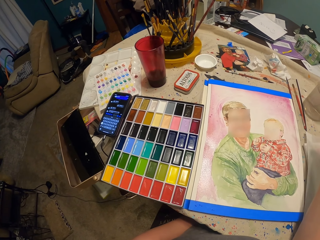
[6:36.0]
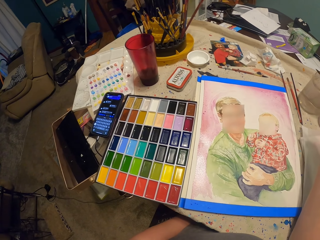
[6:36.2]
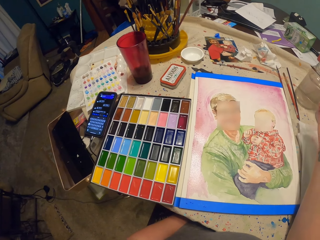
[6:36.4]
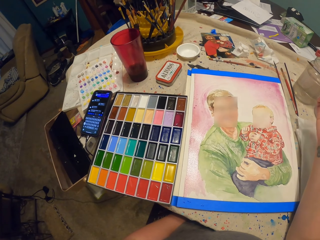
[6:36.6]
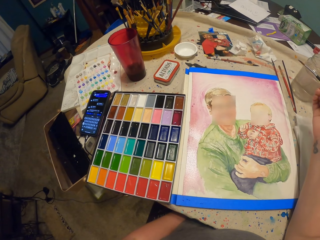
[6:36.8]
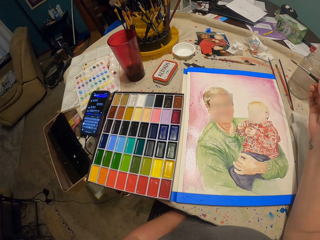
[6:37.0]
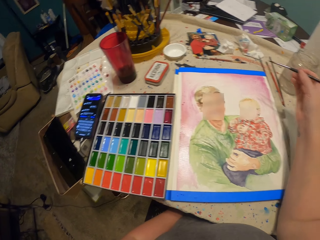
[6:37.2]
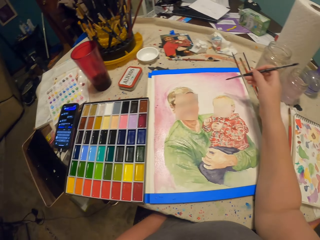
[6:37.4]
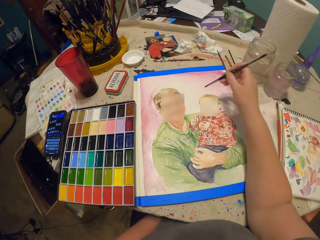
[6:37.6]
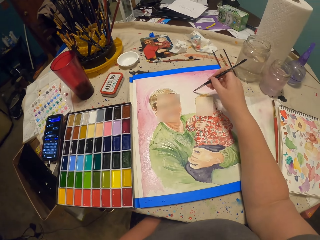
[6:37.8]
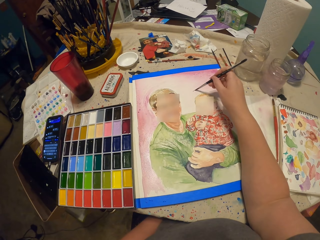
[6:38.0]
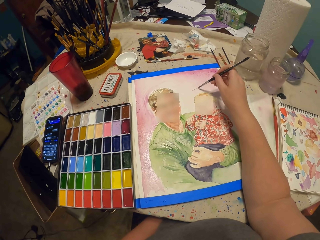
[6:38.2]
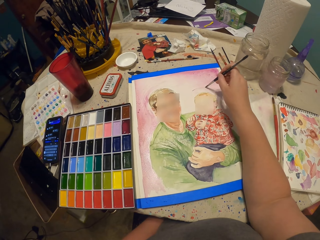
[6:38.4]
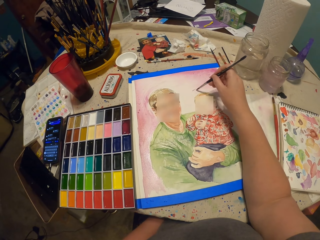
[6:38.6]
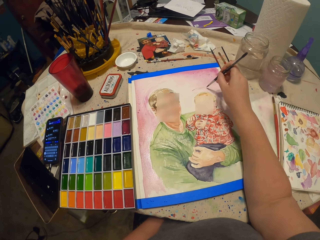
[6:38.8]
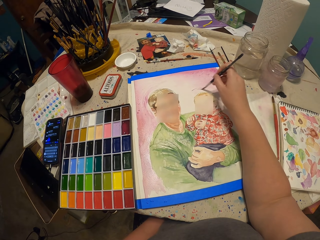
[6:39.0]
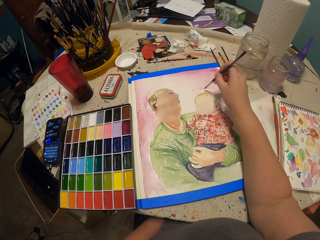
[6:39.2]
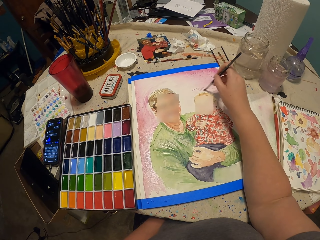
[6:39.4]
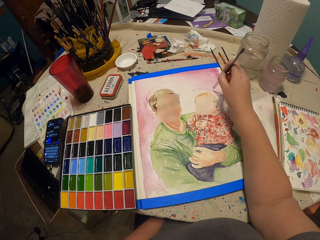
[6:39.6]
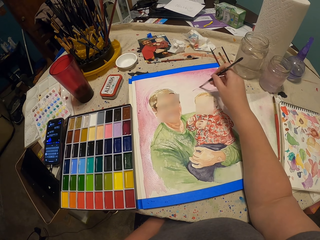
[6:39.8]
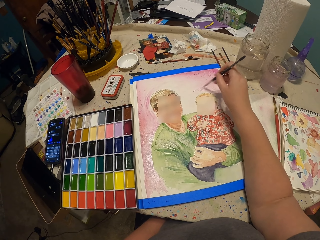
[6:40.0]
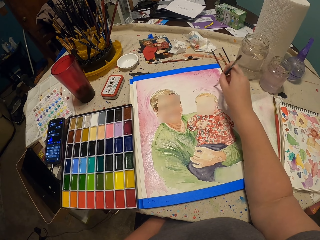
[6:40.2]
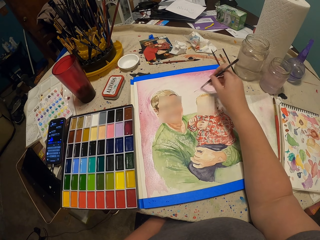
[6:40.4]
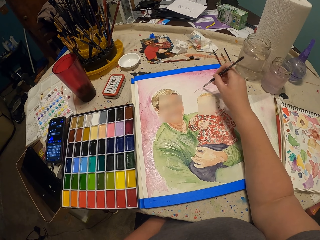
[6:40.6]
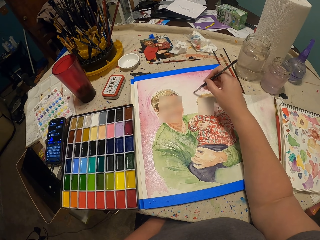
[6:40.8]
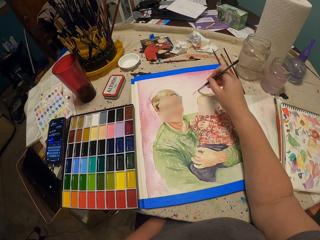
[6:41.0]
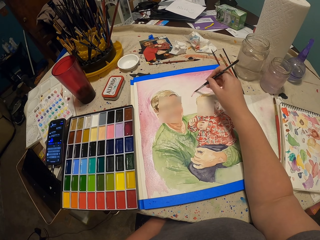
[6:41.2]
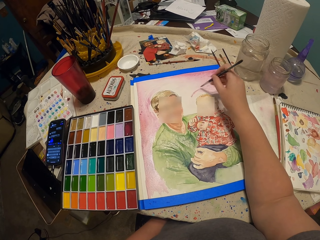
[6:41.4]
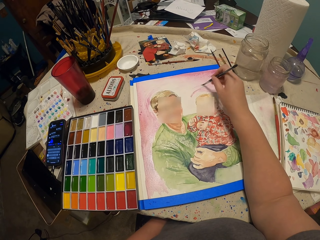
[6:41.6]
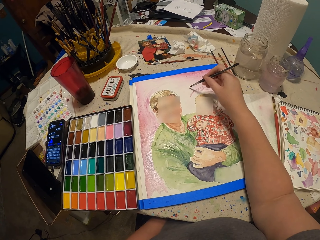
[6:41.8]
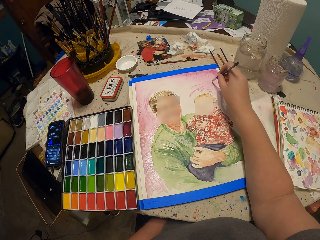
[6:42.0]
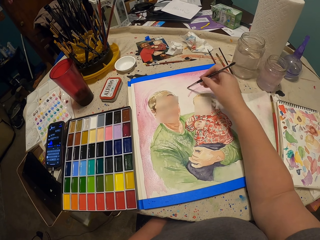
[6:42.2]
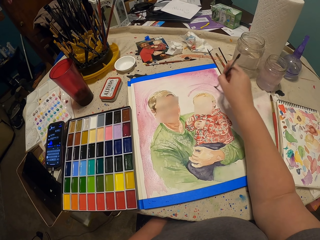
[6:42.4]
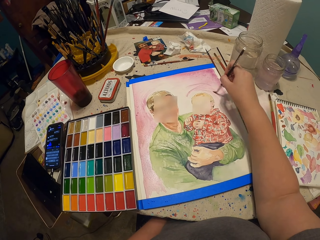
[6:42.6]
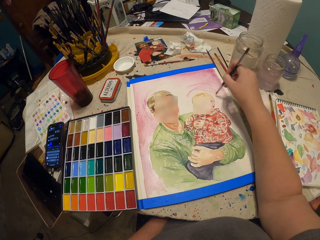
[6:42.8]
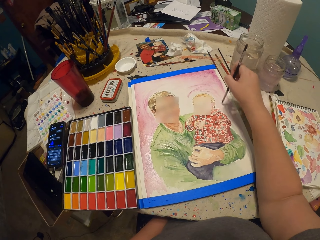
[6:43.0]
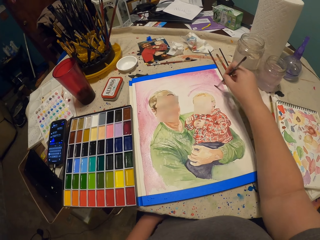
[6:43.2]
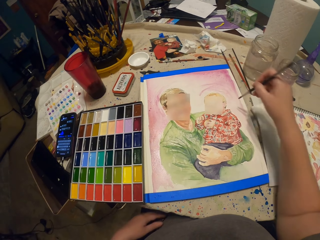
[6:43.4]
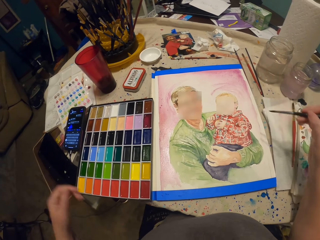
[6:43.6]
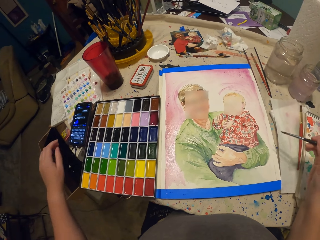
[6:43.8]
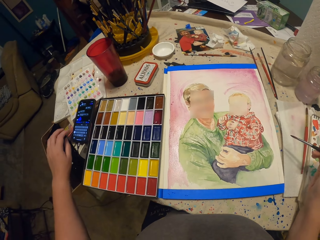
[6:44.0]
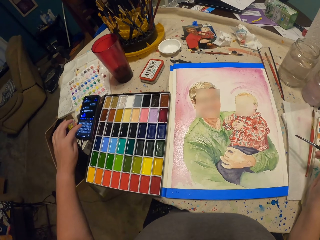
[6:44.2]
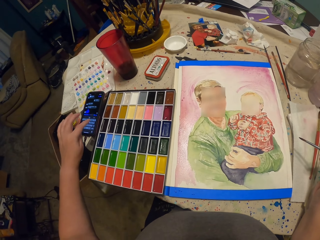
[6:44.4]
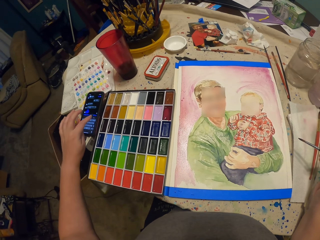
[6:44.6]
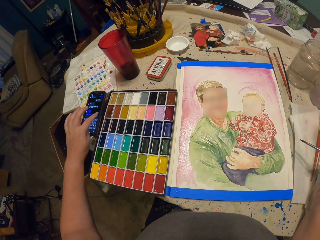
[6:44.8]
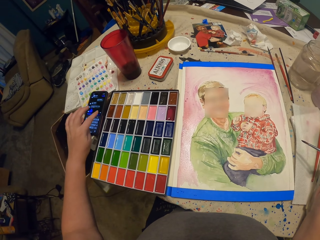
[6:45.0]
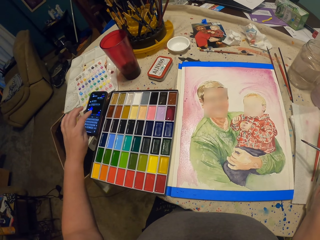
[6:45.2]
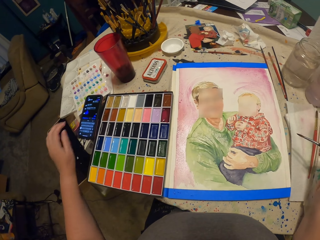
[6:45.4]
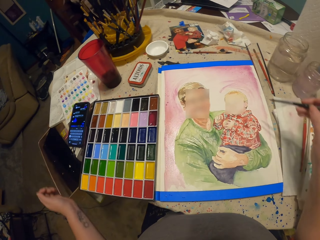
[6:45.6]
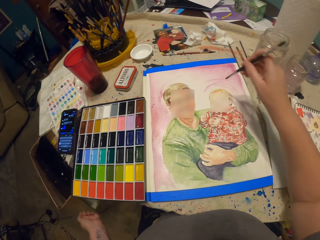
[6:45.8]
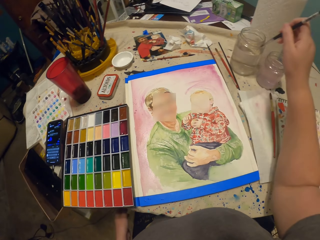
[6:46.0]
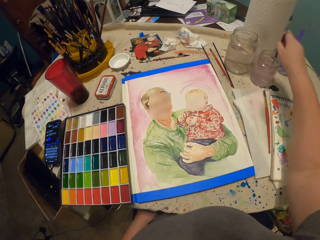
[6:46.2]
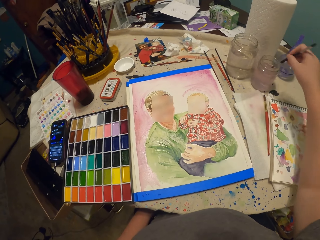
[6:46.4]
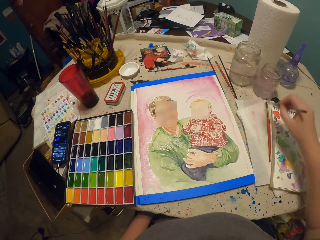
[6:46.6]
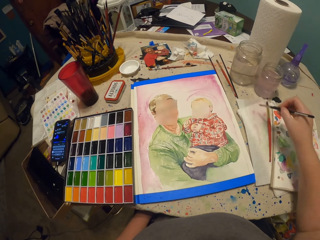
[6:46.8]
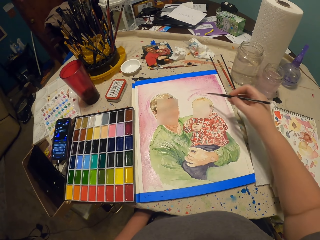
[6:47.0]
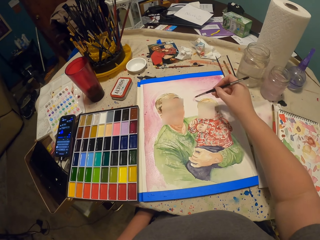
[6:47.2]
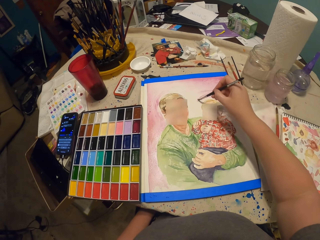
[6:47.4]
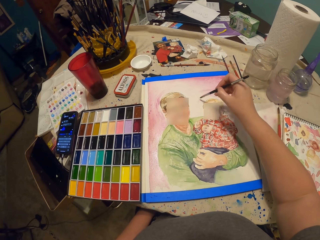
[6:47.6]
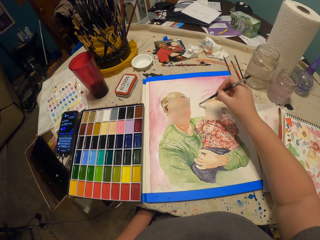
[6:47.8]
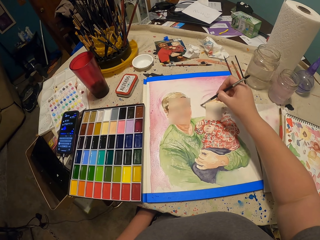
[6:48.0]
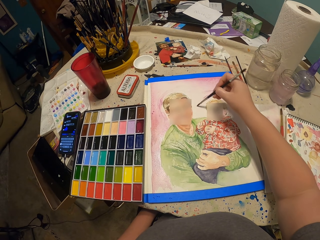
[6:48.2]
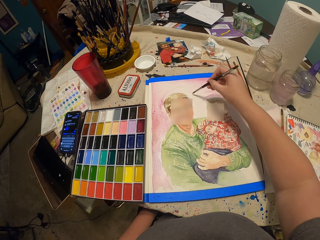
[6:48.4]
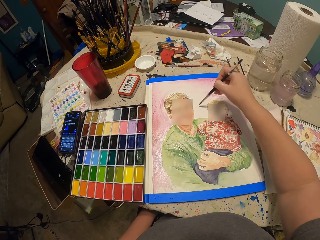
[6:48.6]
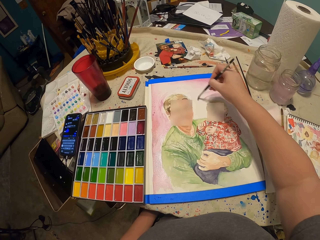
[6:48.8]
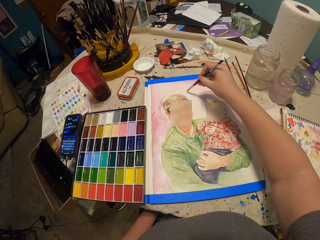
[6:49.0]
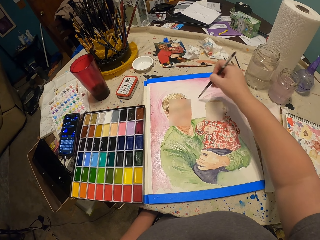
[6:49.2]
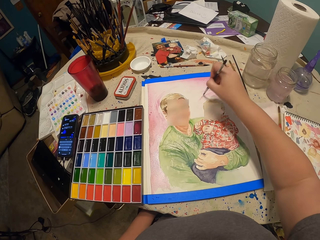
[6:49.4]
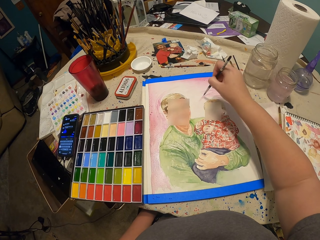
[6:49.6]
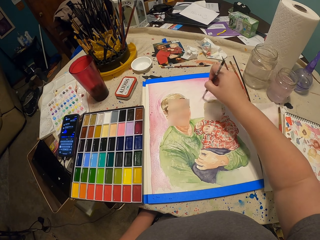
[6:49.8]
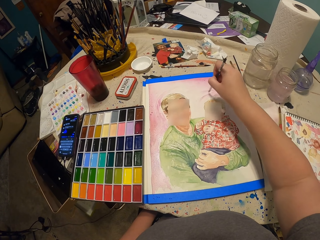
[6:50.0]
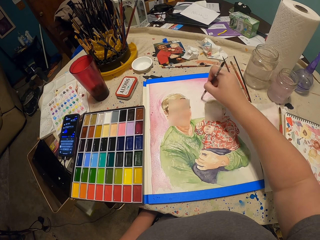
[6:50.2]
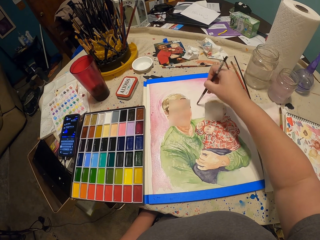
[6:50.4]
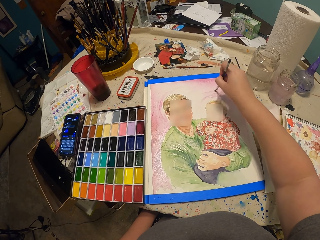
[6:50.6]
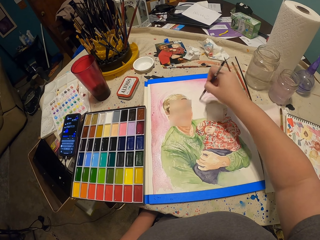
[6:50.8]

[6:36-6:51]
The camera wearer looks at the drawing. They paint on the paper with the paint brush. They click on the cell phone on the table. They dip the paint brush in the water container. They tap the brush on the paper. They wipe the paint brush on the book. They paint on the paper with the paint brush.

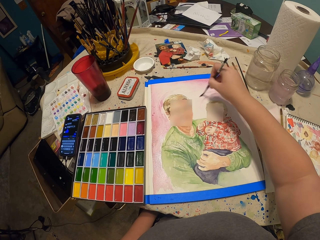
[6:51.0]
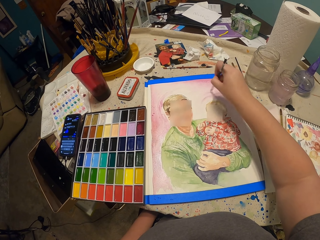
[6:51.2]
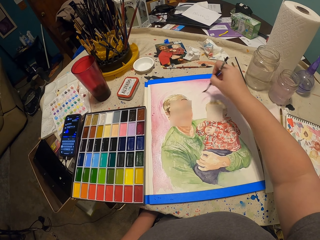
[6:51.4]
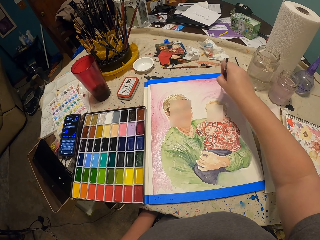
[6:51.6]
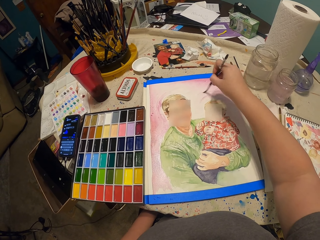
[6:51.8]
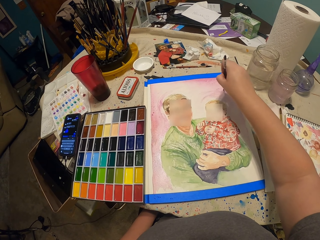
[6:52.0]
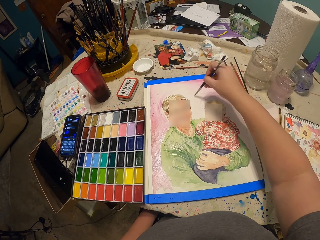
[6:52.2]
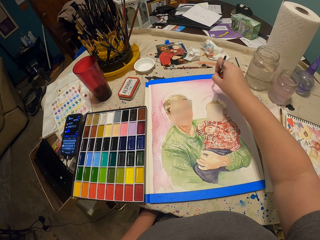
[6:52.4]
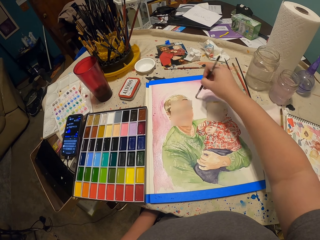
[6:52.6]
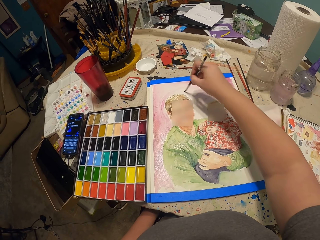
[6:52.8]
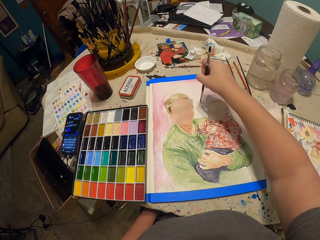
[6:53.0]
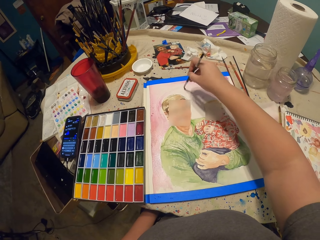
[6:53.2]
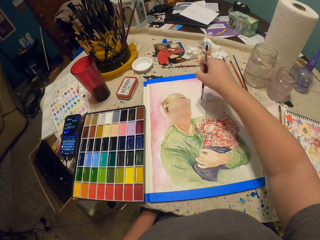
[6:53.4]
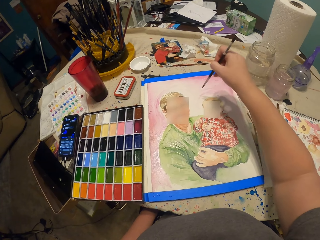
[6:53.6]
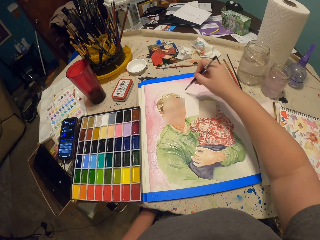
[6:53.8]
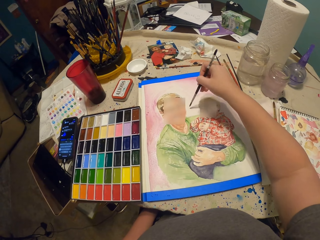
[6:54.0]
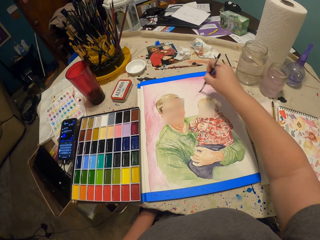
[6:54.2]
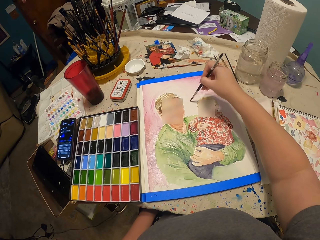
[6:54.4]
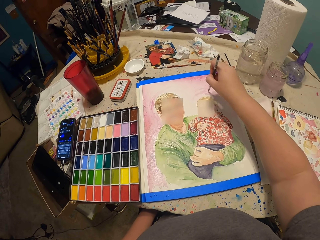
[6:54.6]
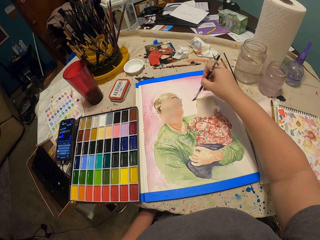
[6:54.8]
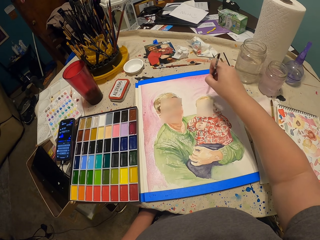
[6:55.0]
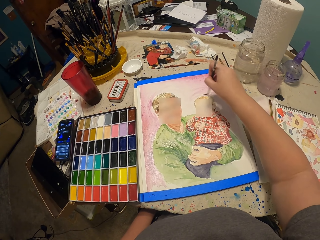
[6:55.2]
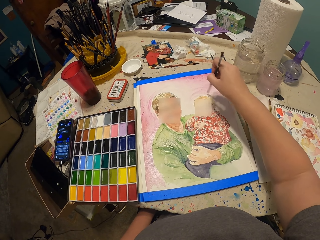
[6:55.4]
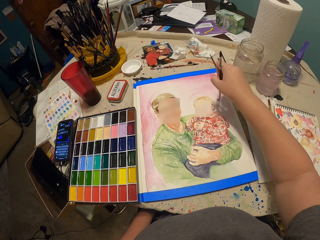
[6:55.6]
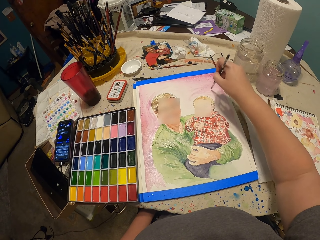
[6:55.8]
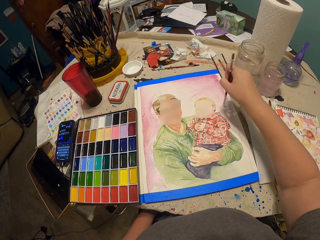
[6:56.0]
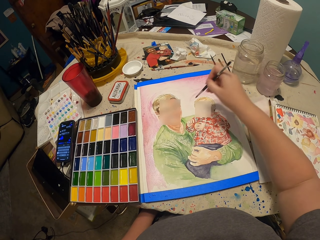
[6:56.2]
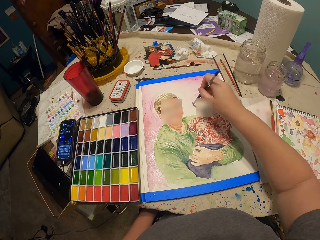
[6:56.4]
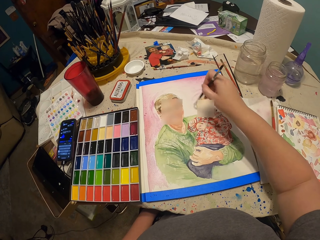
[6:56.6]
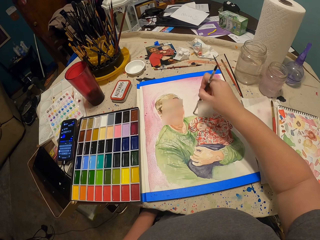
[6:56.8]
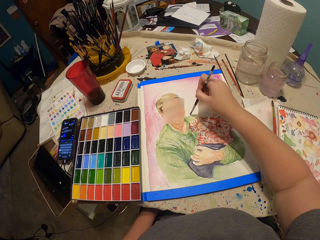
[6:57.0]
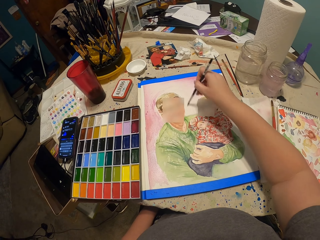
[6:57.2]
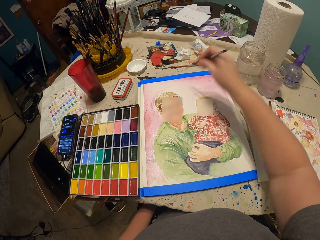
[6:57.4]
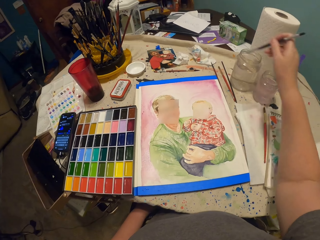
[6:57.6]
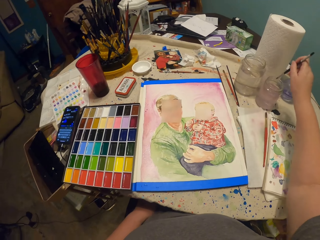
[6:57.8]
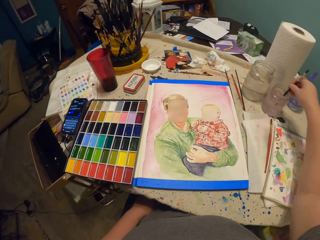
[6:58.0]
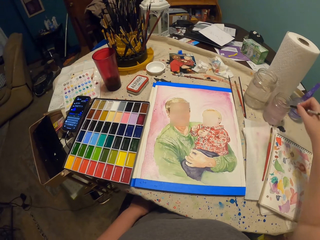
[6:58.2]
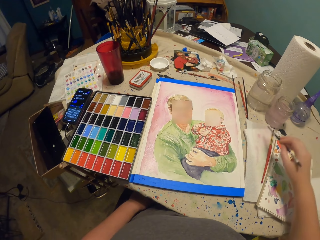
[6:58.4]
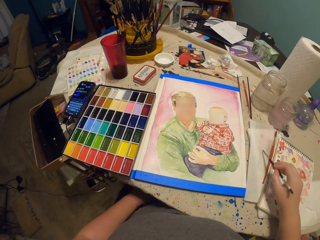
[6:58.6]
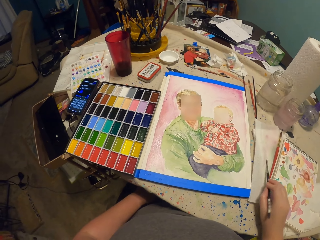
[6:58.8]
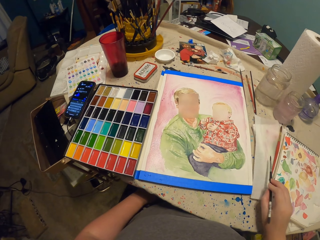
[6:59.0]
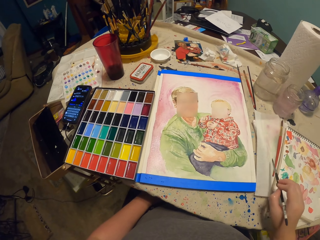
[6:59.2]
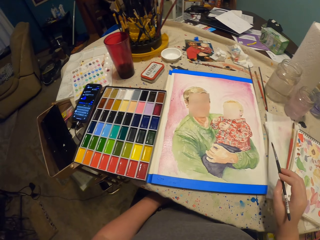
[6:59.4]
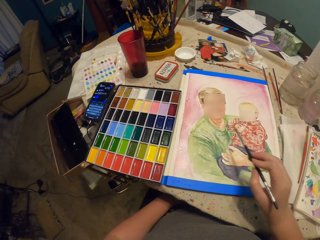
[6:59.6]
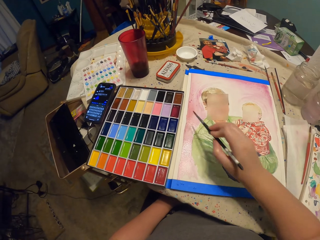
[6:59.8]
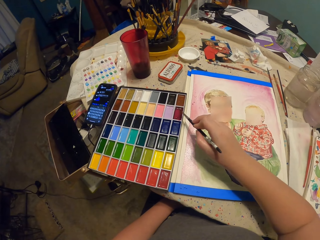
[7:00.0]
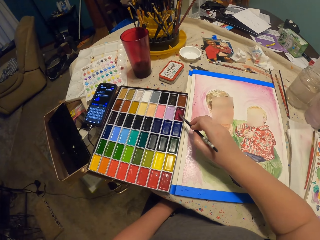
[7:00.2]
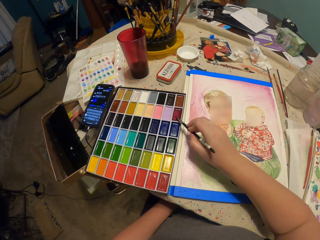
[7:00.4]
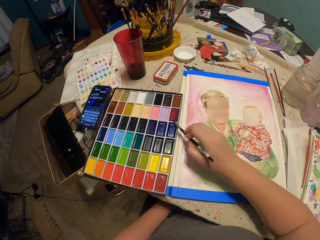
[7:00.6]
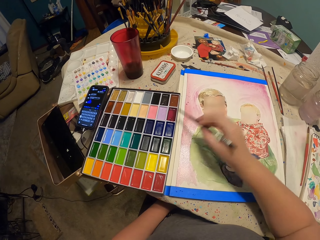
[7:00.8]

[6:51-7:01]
The camera wearer dips the paint brush in the water container. They rub the brush on the paper. They wipe the paint brush on the book. They take the paint in the palette with the paint brush.
